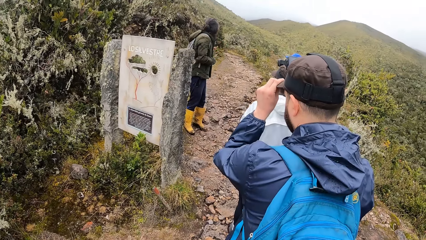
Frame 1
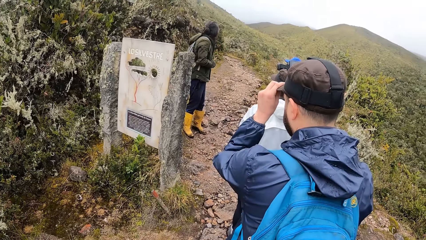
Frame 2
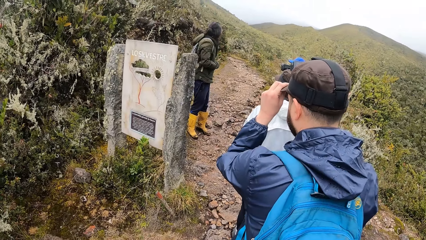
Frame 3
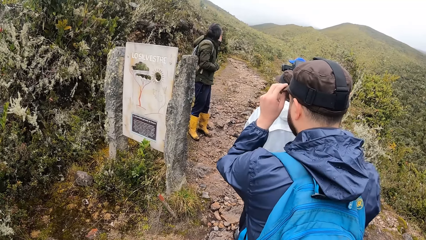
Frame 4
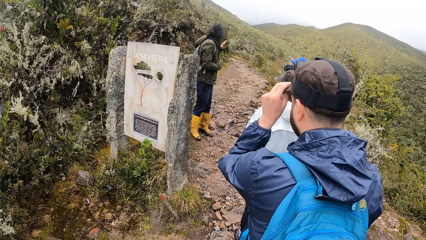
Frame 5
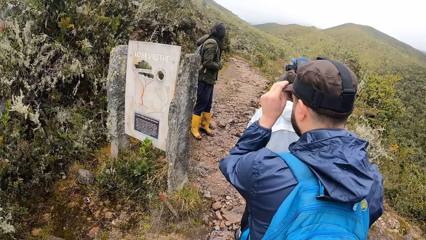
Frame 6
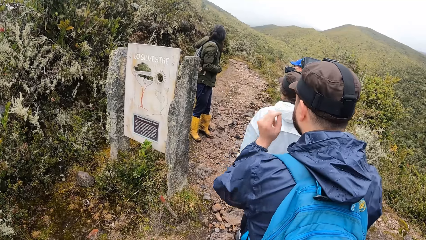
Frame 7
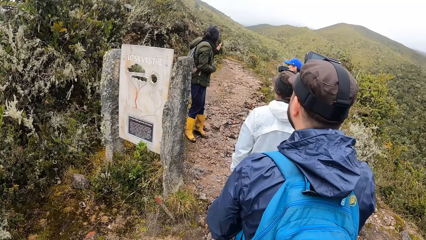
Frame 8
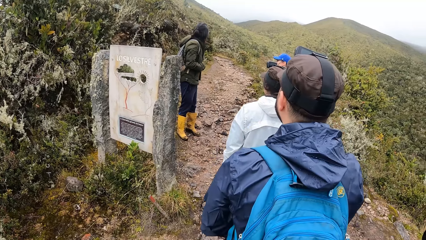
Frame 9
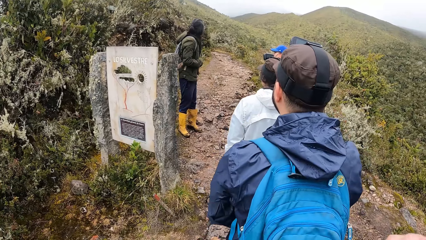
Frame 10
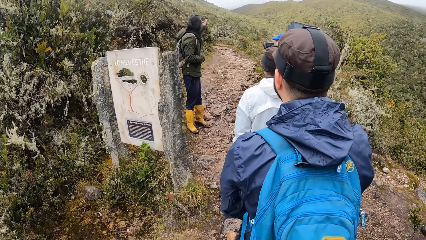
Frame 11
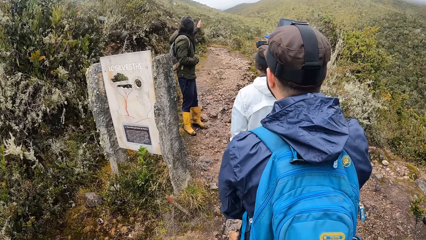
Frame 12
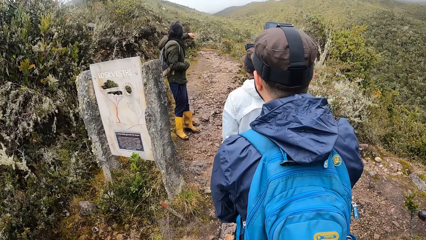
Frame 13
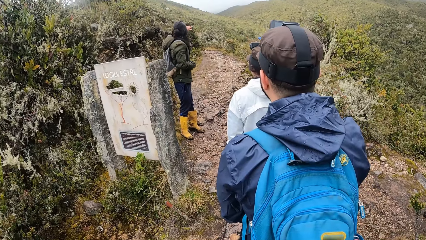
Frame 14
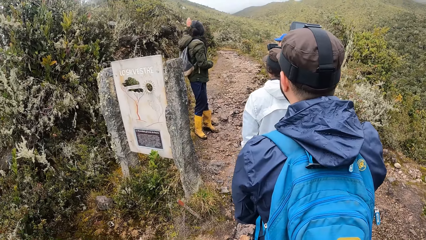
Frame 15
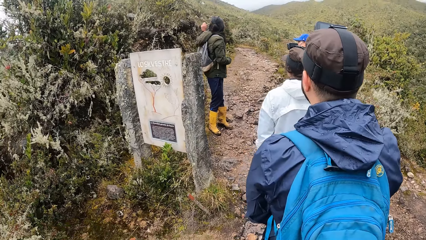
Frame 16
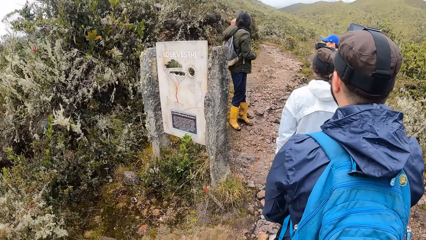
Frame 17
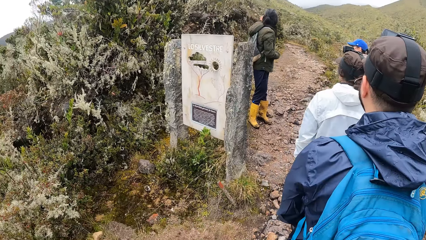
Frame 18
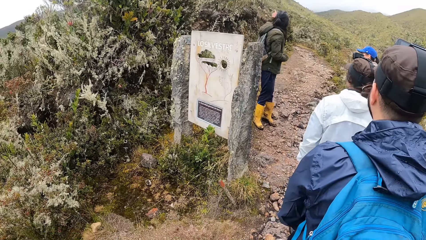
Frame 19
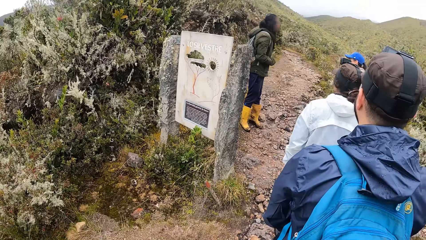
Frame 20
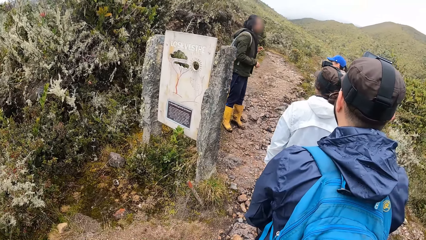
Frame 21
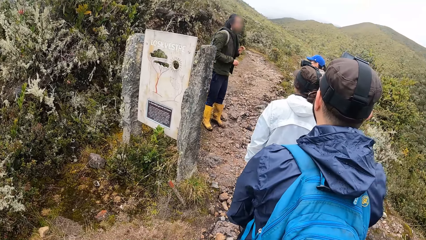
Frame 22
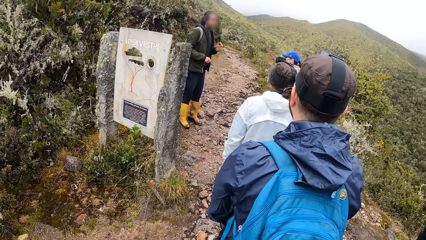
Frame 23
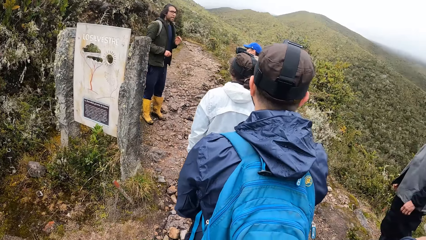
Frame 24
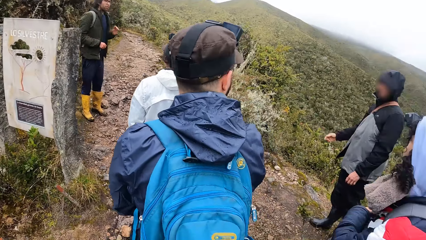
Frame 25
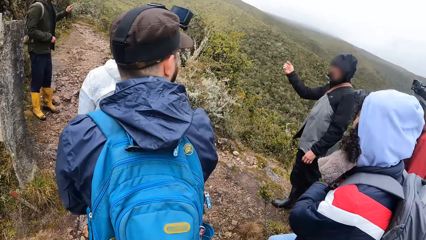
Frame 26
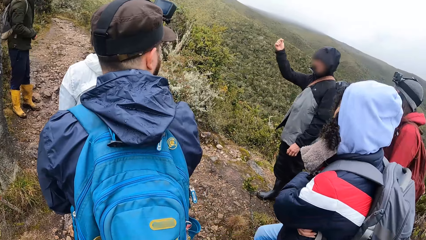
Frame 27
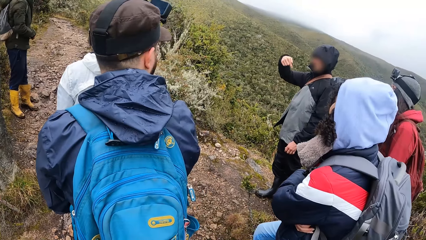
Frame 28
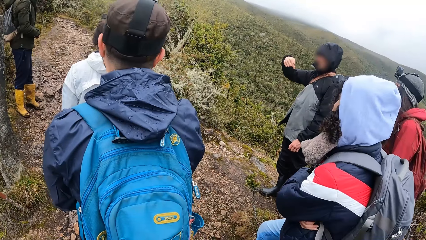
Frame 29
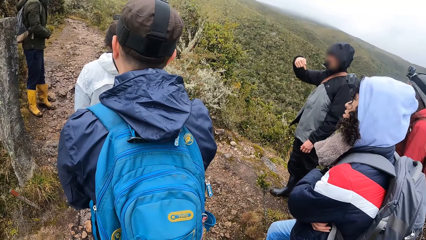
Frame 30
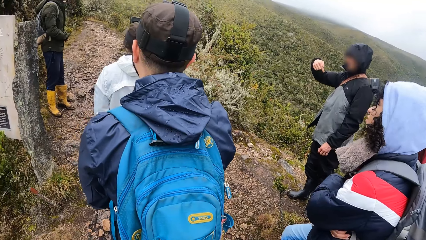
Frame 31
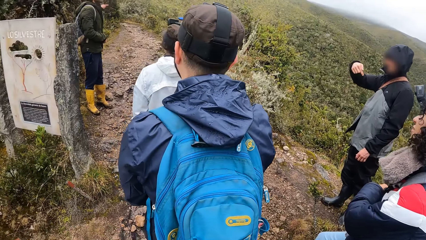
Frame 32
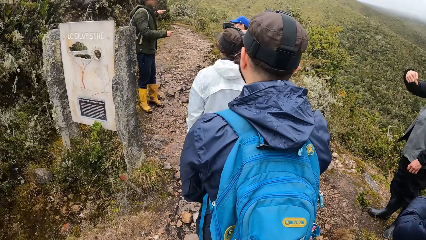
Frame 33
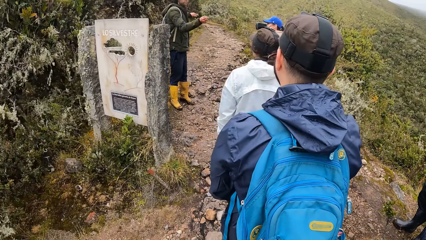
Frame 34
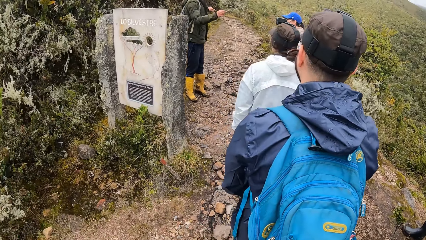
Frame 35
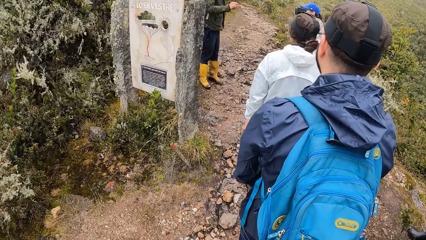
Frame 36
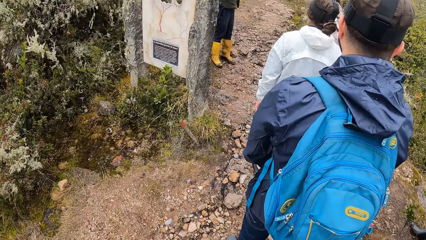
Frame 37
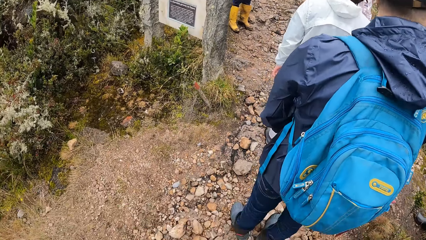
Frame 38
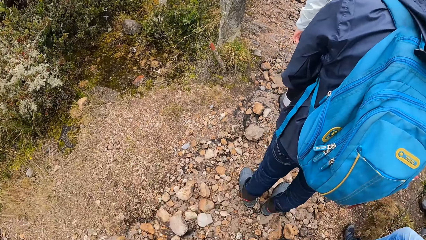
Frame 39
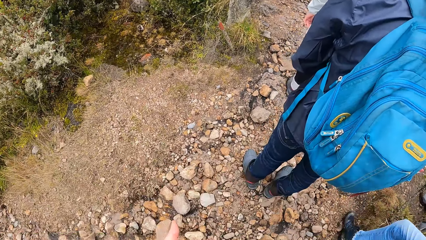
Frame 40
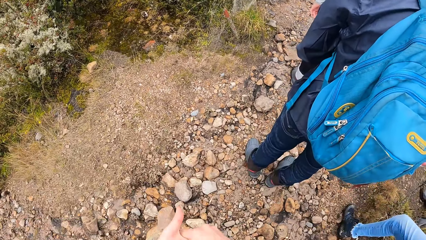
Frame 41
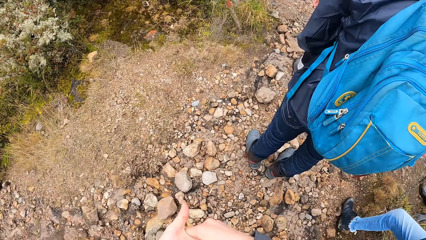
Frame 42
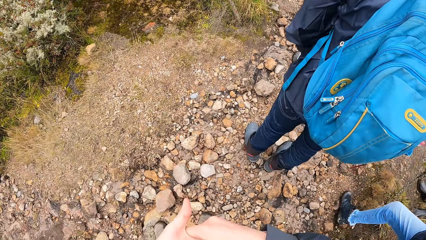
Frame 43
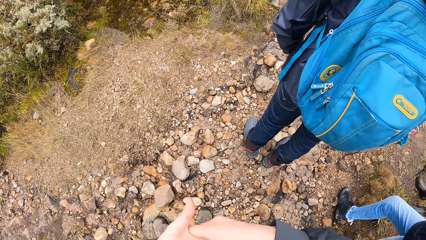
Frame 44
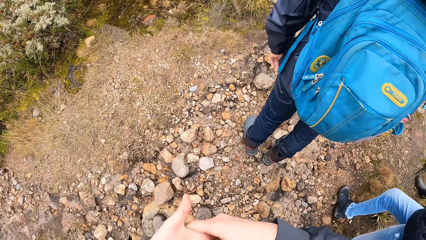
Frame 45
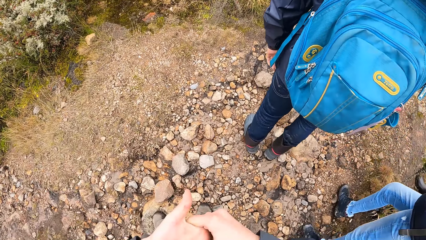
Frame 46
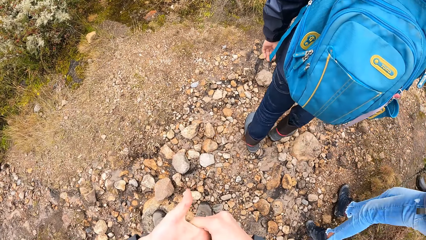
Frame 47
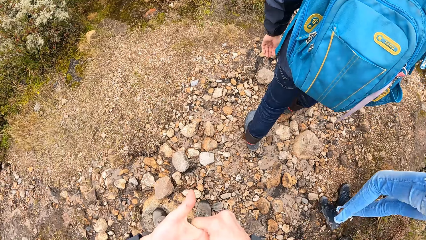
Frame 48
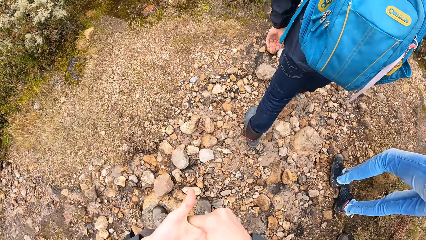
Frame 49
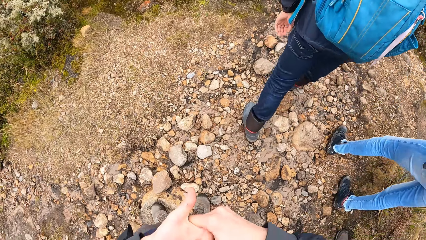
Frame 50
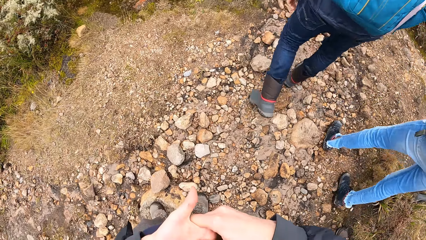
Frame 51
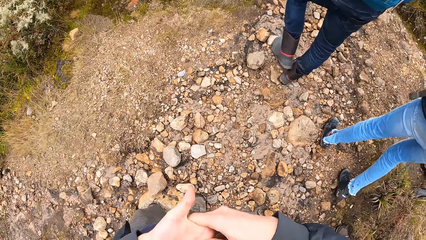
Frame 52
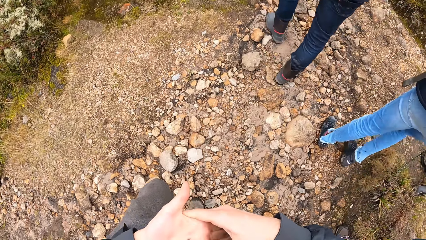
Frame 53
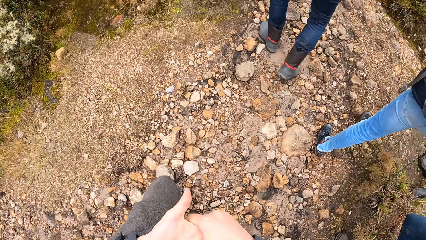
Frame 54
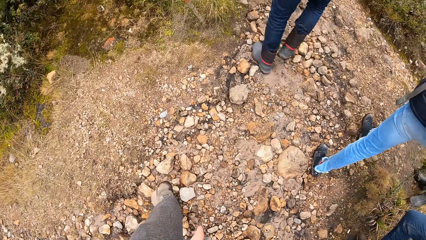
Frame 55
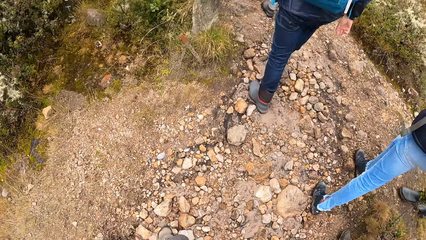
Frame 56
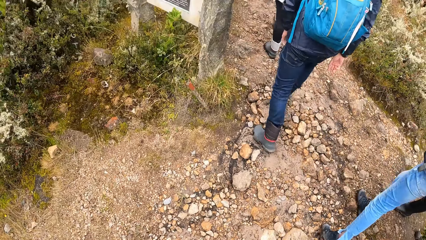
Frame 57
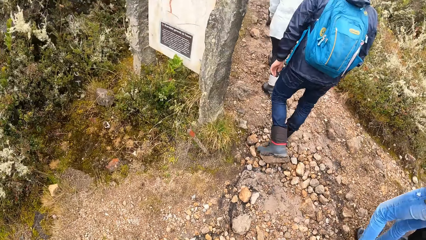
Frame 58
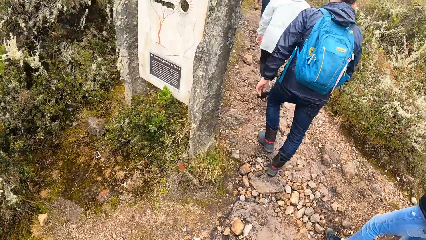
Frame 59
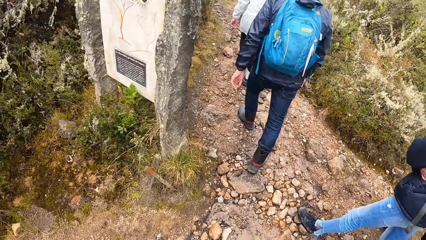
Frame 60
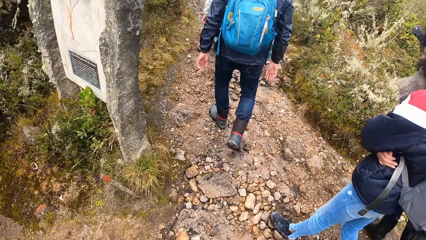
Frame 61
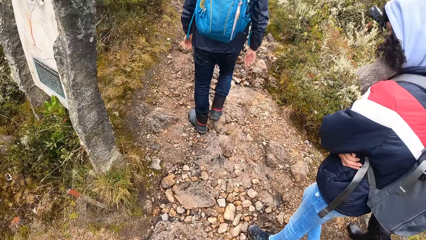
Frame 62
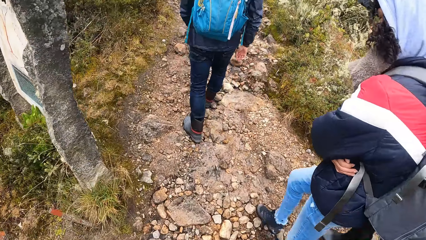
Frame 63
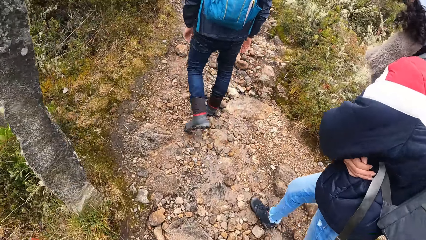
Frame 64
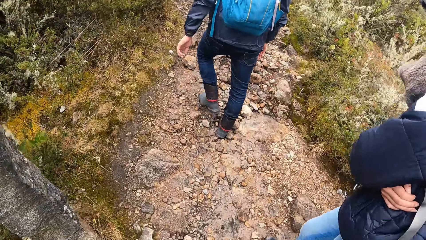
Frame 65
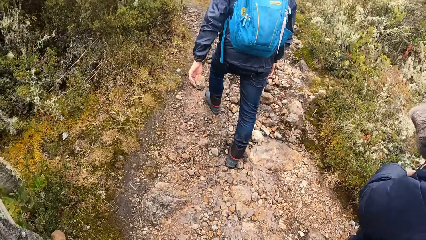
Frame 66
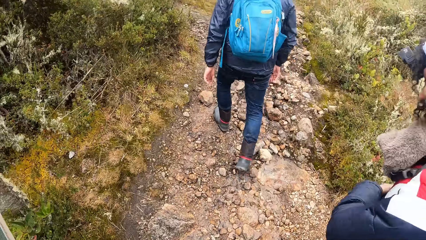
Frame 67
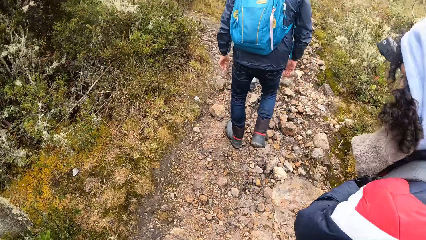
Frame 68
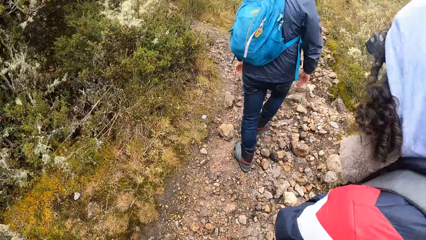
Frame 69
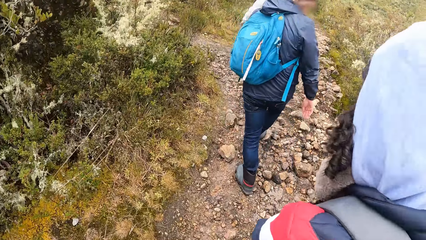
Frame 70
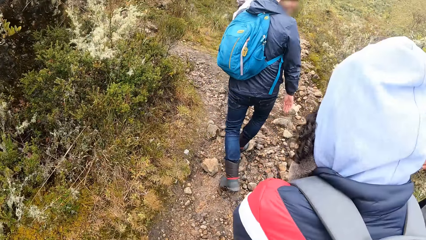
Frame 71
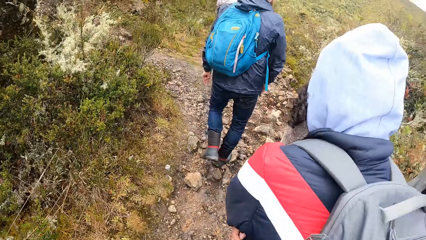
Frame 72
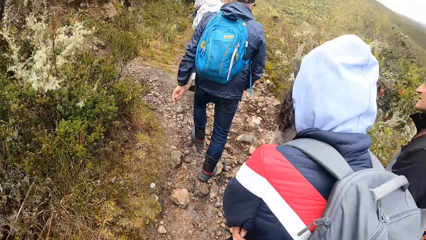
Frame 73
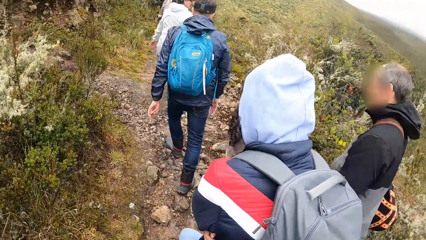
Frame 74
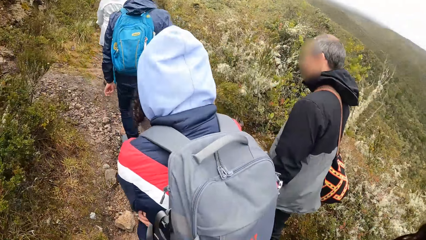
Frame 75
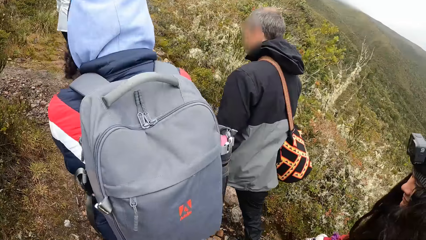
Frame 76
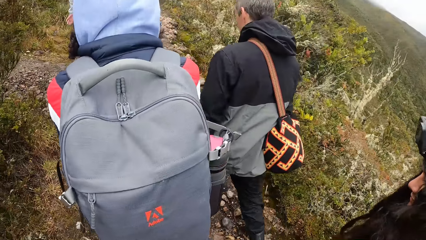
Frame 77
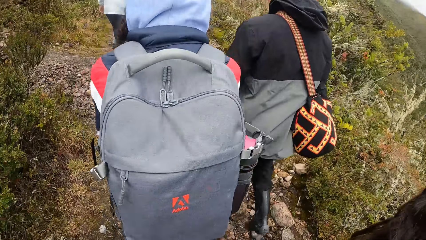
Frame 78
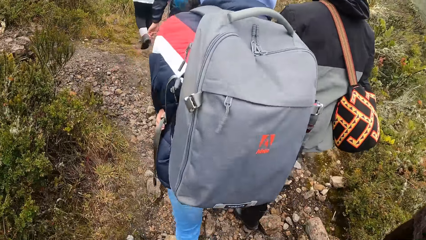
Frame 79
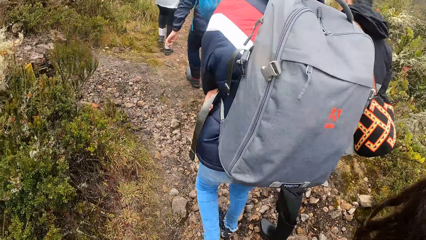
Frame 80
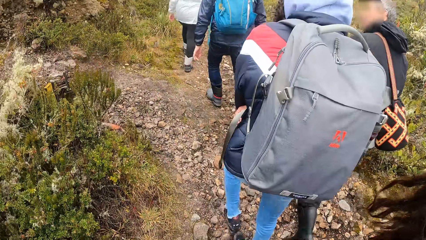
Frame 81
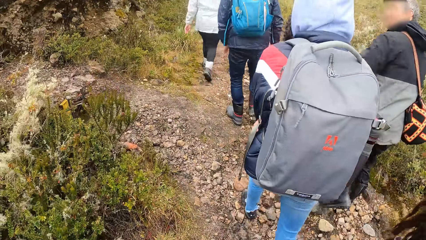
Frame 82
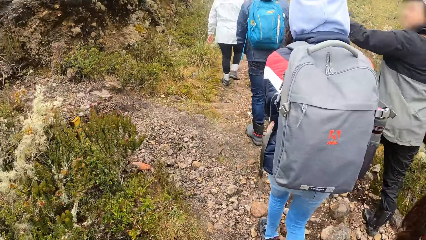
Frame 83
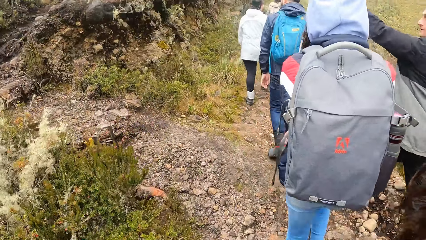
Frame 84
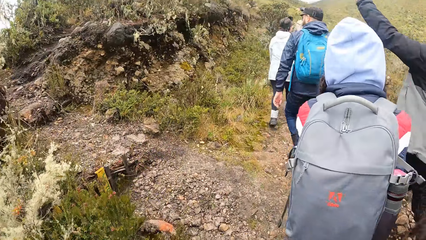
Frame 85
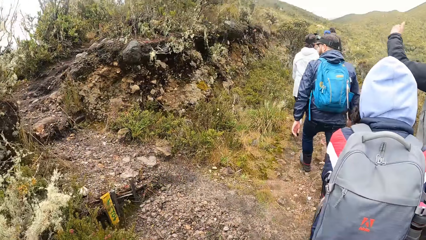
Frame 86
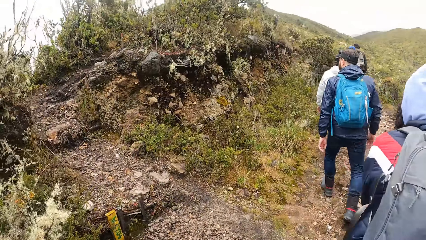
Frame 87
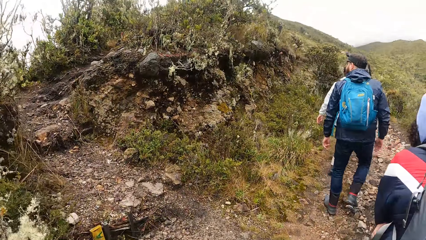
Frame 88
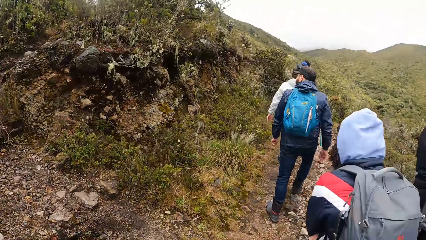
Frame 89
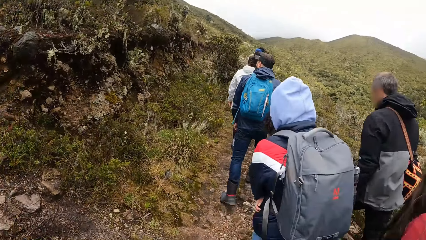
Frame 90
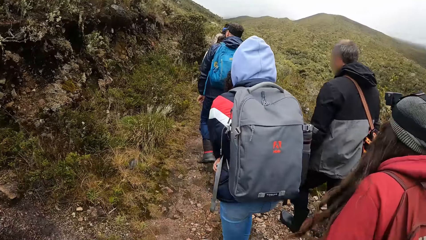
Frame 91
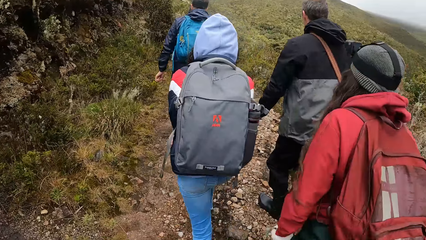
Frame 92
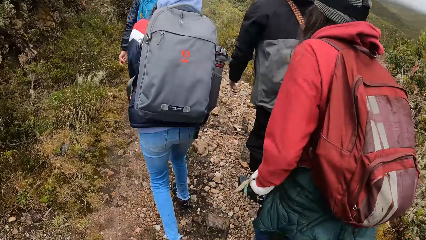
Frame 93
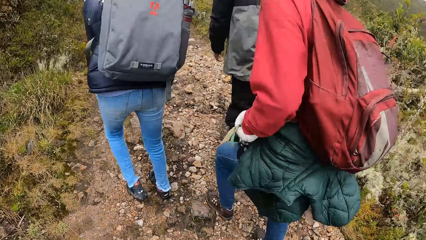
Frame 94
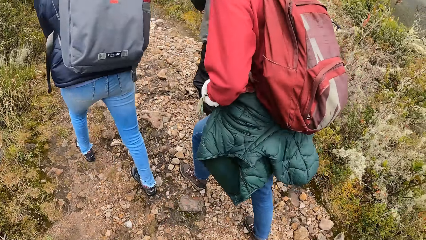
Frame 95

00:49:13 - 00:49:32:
A person adjusts the cap. Another person looks at a third person. A fourth person interacts with the third person. The camera wearer squeezes both hands together and looks around. The first person walks in the field. The camera wearer walks forward in the field. The fourth person walks in the field. A fifth person walks in the field. The fourth person interacts with the fifth person.
